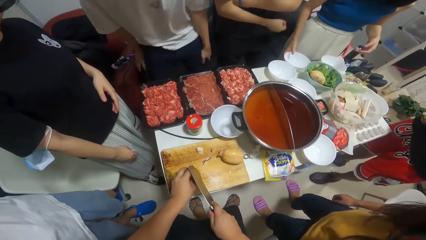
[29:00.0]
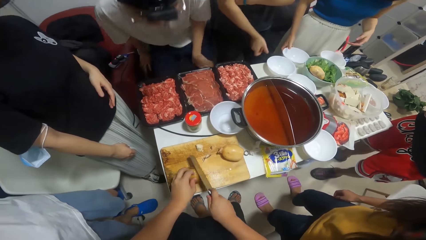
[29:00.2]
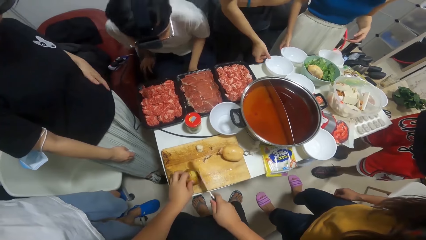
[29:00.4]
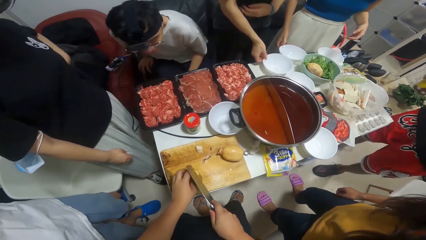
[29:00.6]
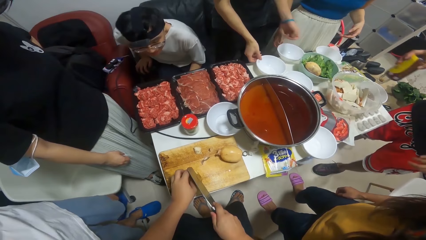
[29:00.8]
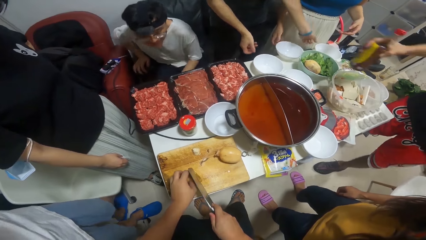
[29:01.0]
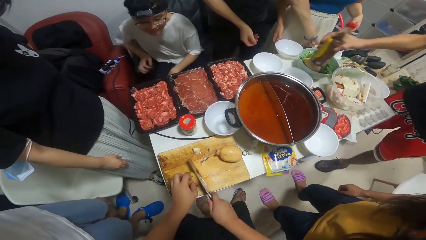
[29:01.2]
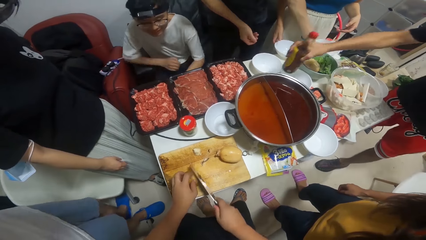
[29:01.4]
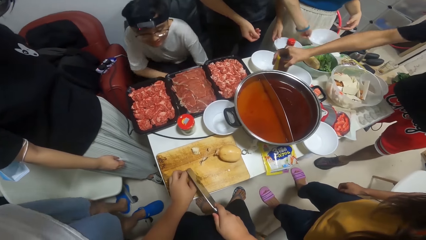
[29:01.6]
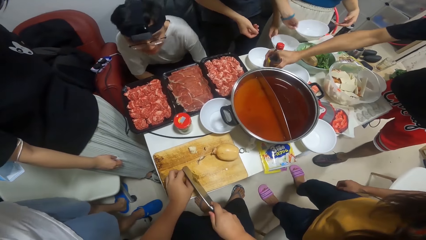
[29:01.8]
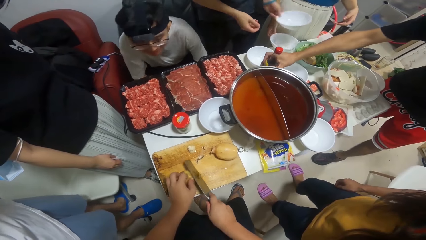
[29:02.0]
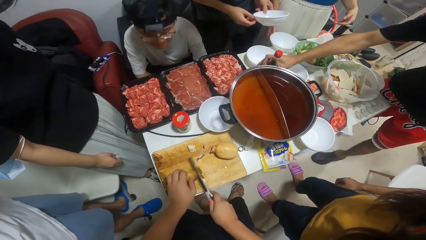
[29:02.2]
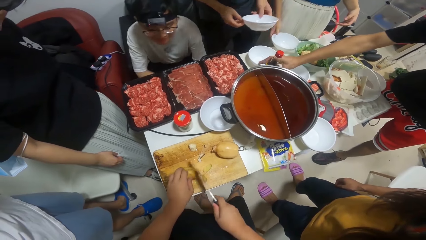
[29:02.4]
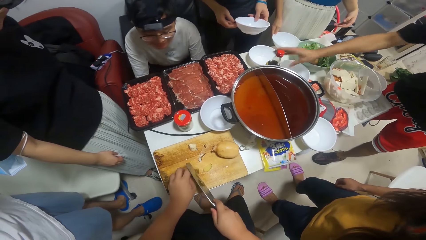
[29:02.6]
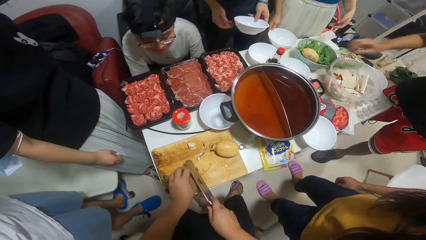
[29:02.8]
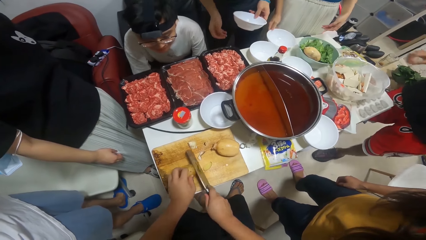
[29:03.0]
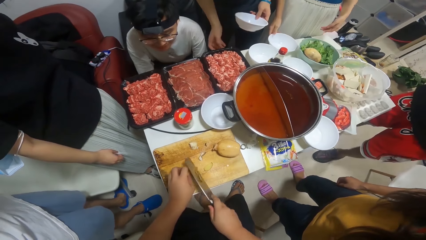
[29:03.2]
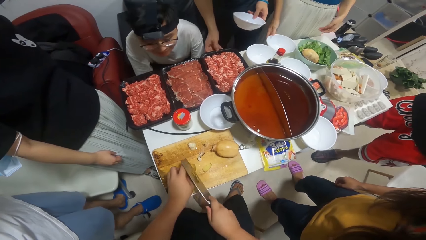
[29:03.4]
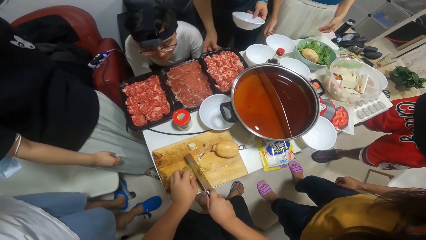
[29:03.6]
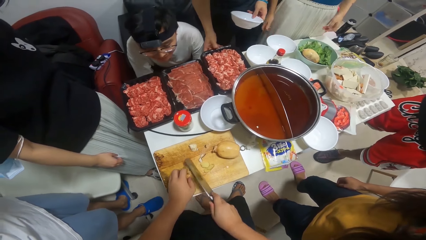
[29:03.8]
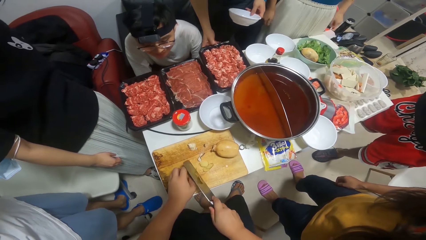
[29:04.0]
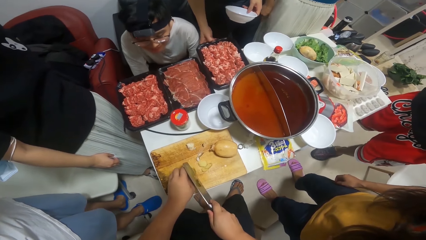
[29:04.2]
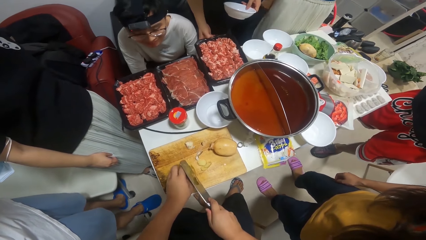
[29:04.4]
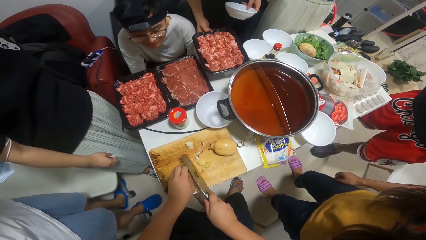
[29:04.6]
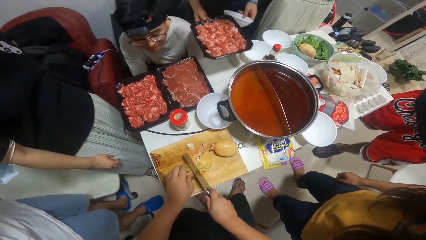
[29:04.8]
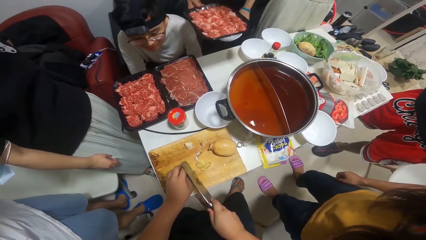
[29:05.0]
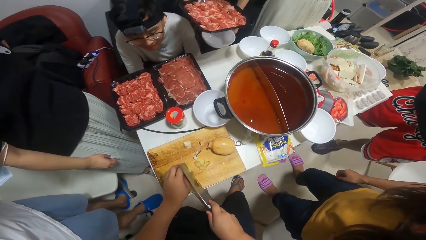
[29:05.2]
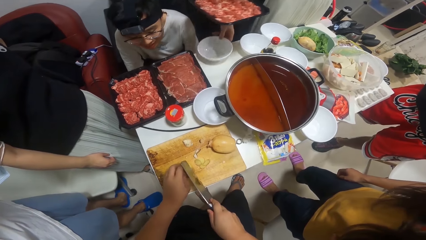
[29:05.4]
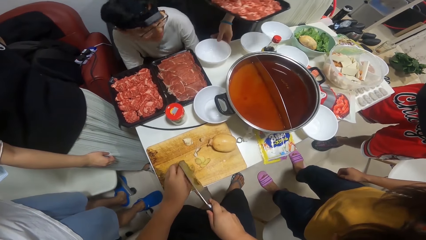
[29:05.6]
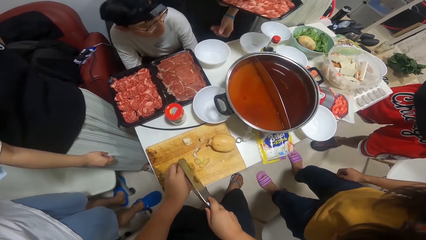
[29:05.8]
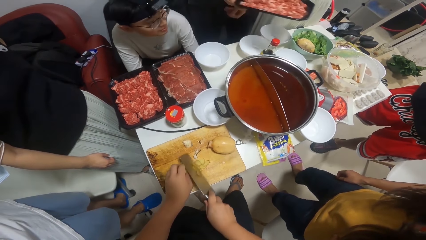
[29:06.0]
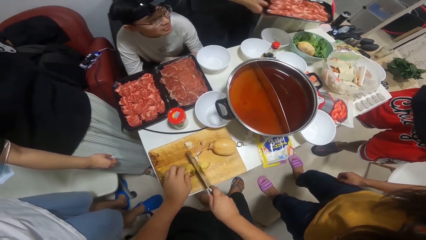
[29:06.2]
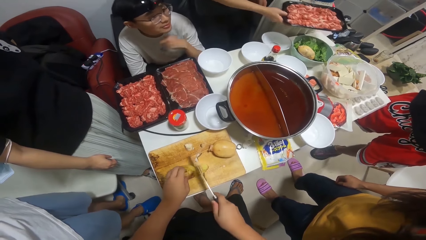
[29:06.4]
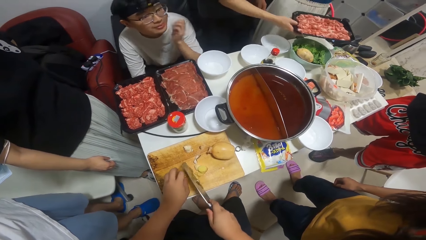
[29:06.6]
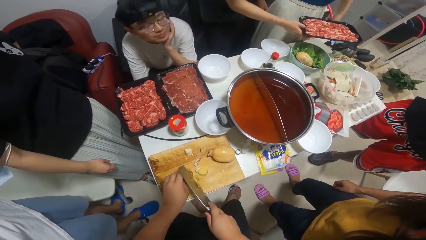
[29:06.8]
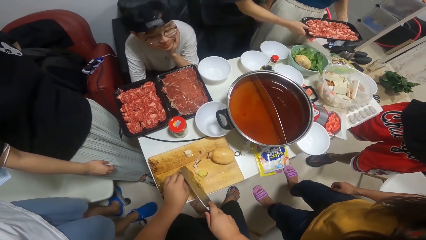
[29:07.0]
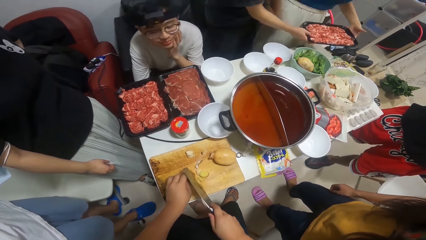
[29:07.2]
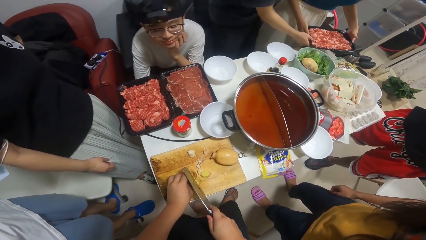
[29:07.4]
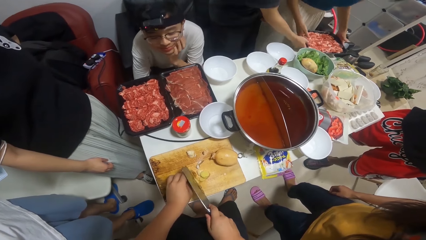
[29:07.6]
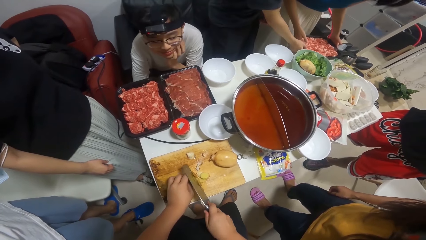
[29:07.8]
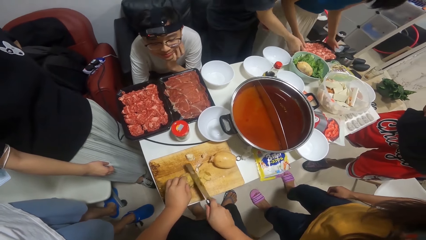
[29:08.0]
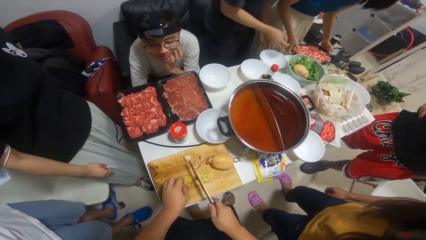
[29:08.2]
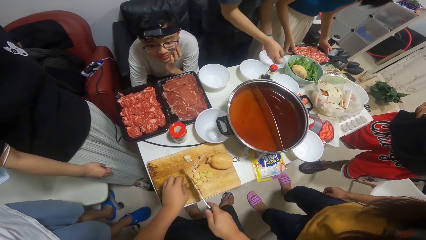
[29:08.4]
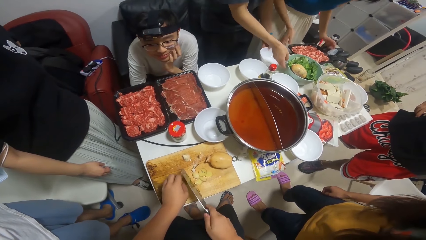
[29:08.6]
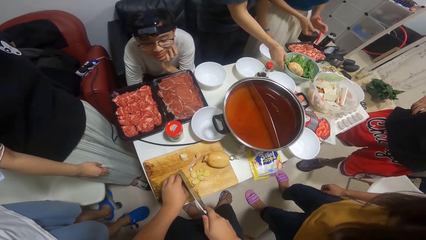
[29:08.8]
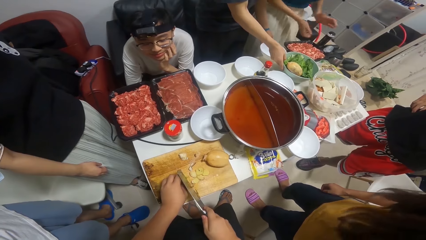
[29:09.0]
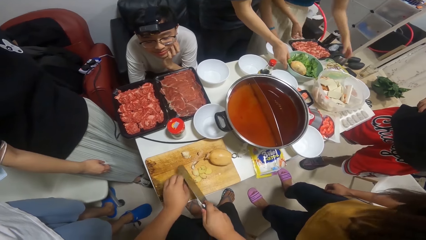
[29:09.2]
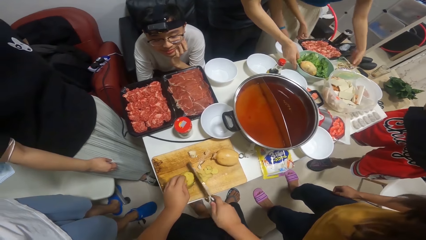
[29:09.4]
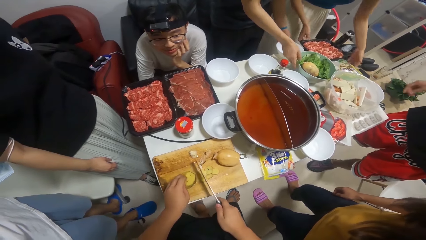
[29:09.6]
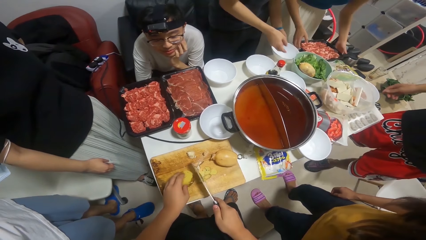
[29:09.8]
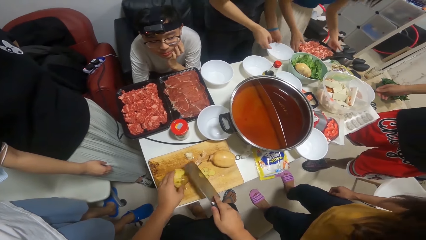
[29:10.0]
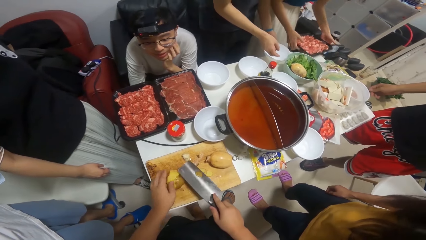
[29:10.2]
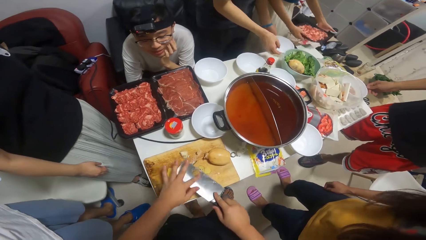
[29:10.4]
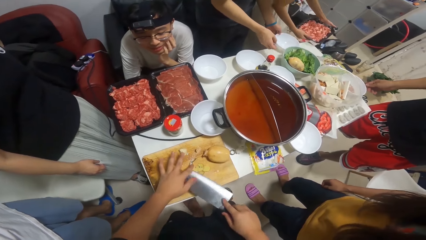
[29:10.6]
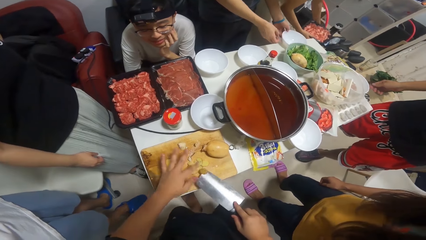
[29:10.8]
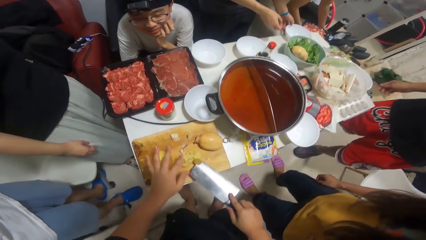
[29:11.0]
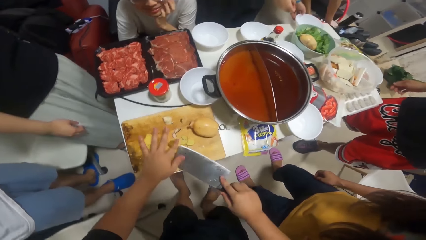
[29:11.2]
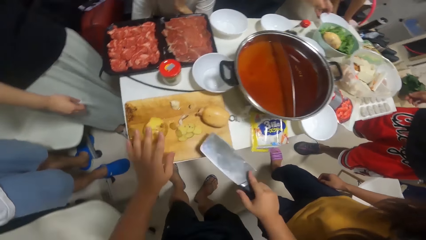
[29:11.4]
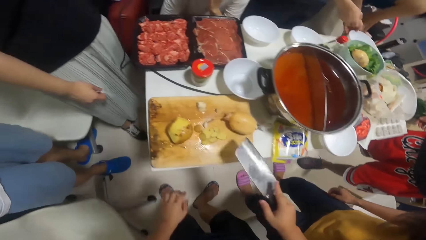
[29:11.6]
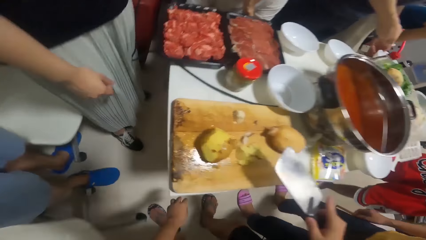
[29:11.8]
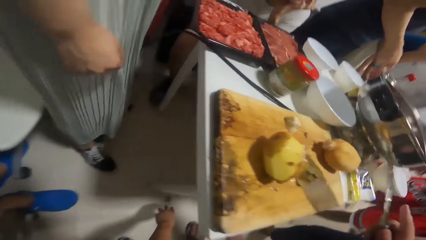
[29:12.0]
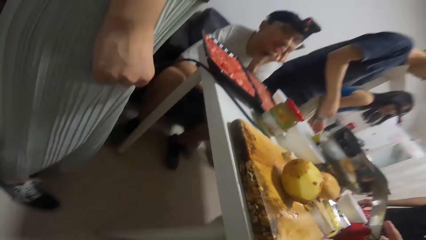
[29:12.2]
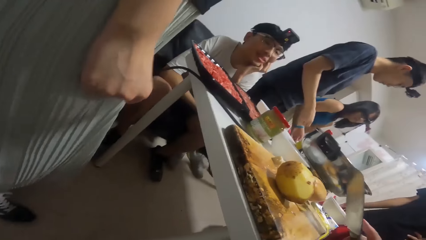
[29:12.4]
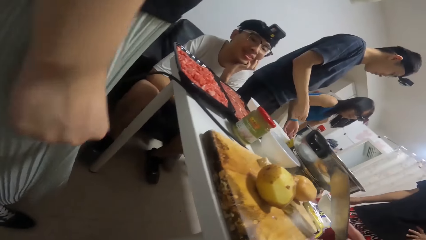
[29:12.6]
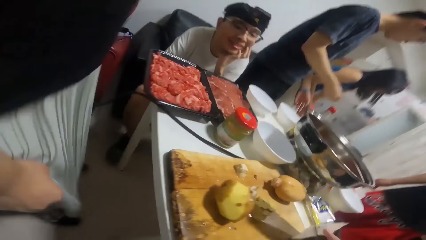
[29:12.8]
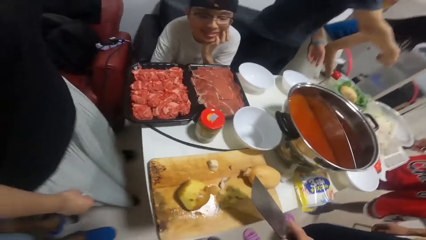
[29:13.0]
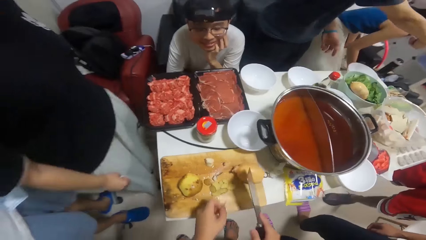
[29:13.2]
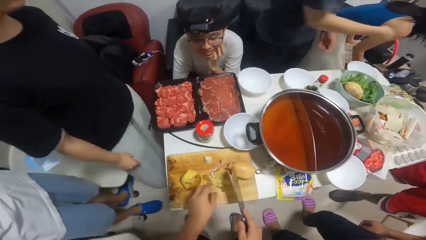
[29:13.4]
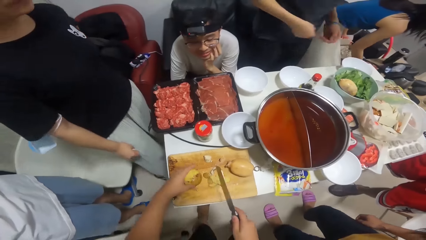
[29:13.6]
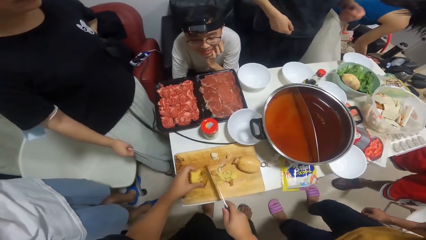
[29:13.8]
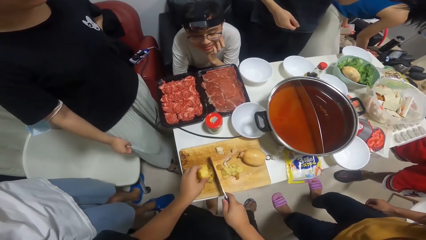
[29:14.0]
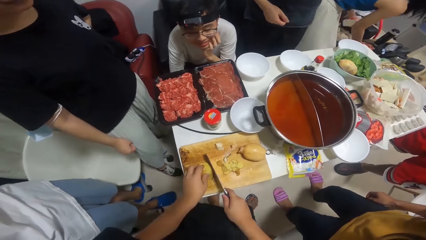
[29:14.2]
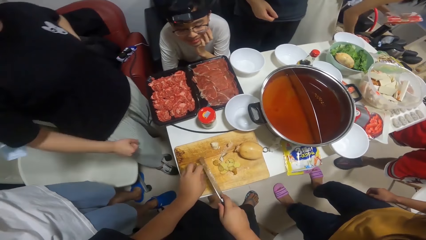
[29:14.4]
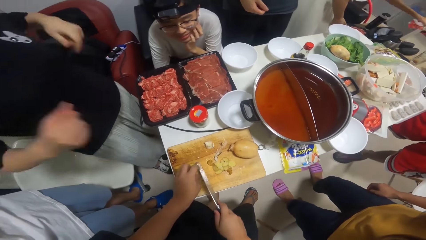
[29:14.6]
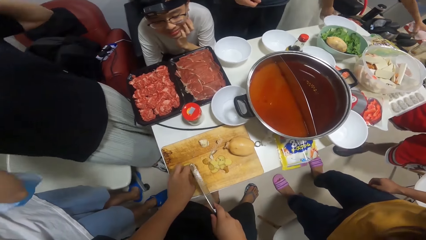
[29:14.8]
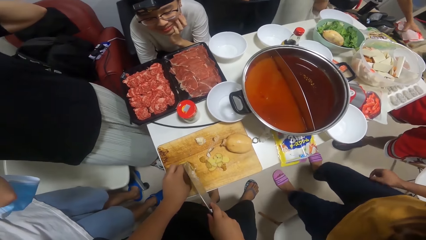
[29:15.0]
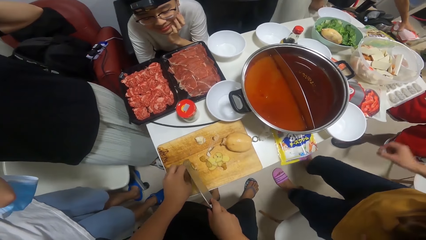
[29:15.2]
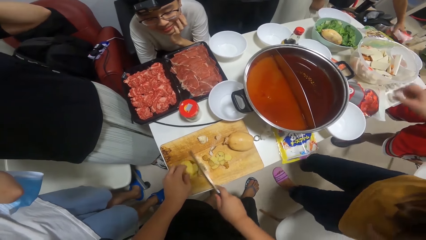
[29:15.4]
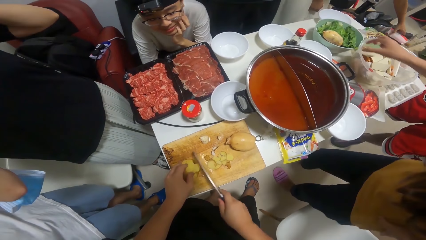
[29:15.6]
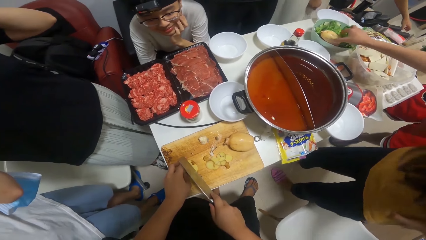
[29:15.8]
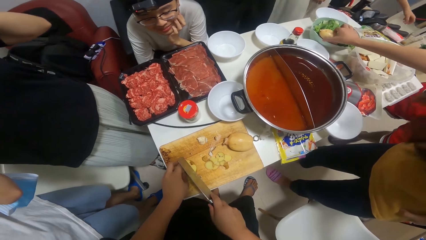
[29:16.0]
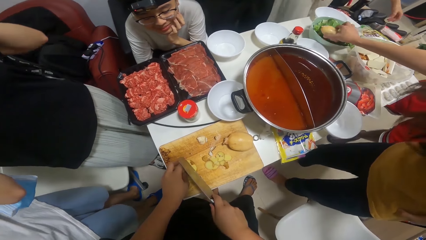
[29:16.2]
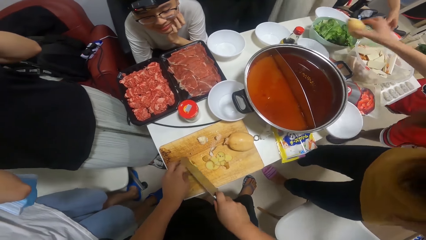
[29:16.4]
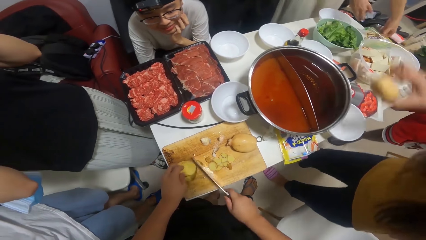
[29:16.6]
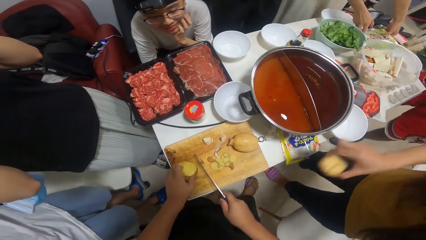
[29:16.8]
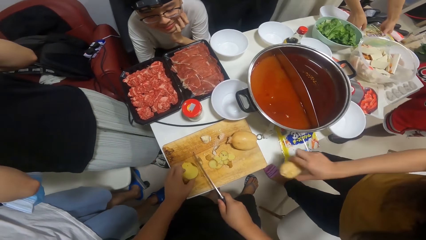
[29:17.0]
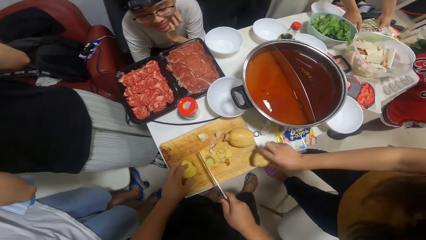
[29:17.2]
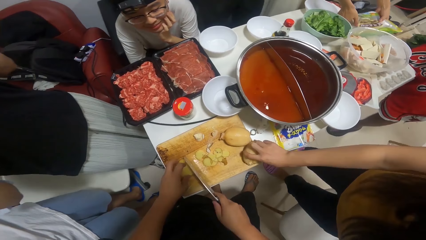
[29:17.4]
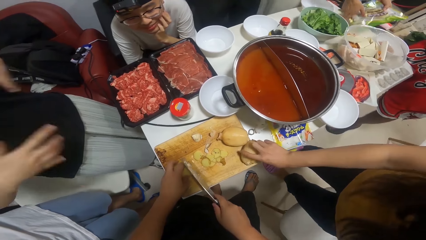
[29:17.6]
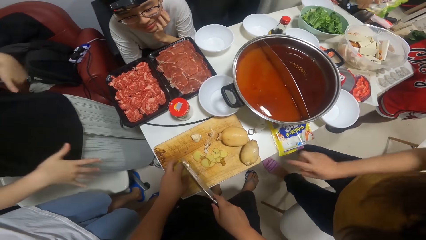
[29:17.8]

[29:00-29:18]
The camera wearer peels the potato on the chopping board with the knife. A woman places the plate on the table. A man lifts the plate from the table. Another man places the bottle of oil on the table. The first man lifts the pack of meat from the table. The first man places the plate on the table. The woman holds the pack of meat with the first man. The woman places the pack of meat on the table. The first man adjusts the bowl of vegetables on the table. The woman lifts the pack of meat from the table. The camera wearer wipes a peel of potato off the knife. They talk to a person. The woman places the pack of meat on a stool. The camera wearer picks up the peel of potato from the floor. They place the peel of potato on the chopping board. The woman repositions a pack of tissue on the stool. The camera wearer peels the potato on the chopping board with the knife. Another woman takes the potato from the bowl of vegetables on the table. The other woman places the potato on the chopping board.
